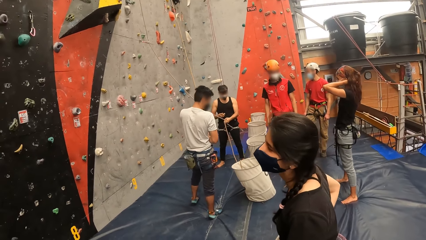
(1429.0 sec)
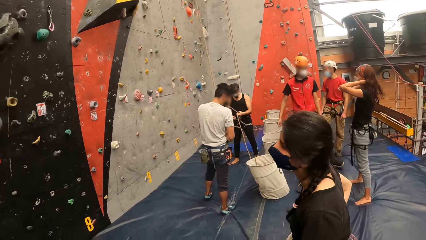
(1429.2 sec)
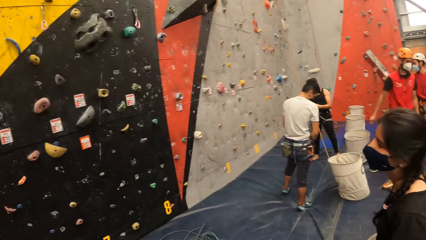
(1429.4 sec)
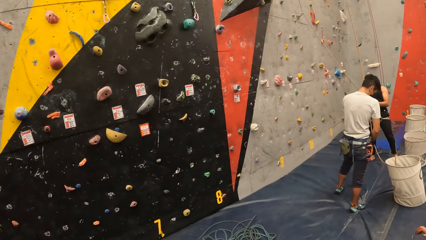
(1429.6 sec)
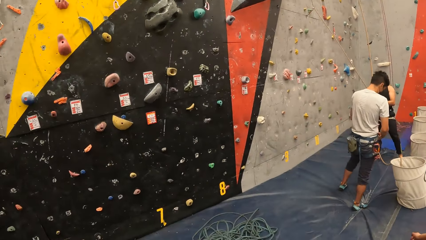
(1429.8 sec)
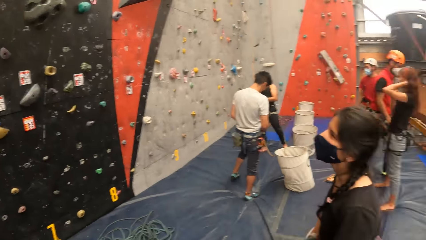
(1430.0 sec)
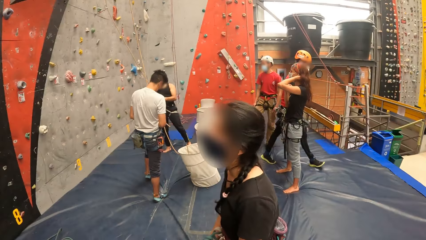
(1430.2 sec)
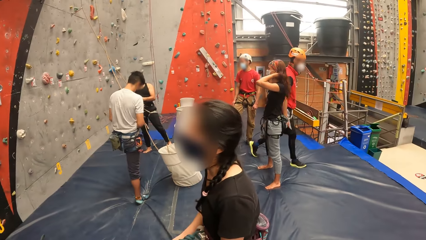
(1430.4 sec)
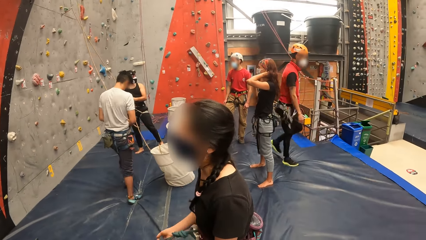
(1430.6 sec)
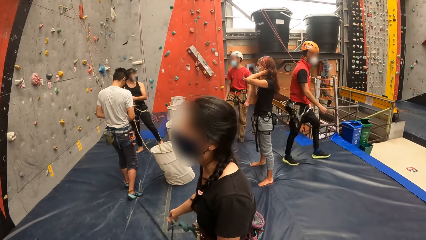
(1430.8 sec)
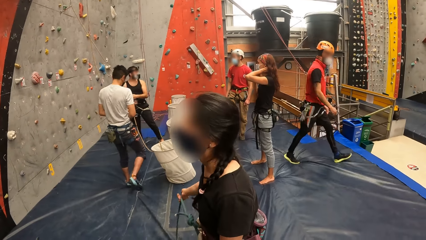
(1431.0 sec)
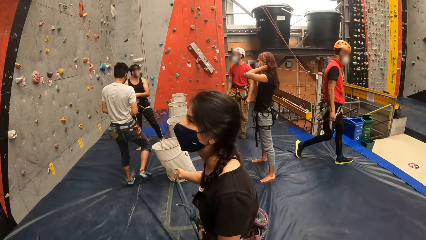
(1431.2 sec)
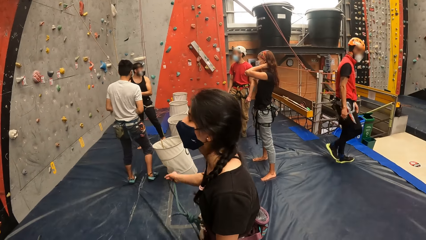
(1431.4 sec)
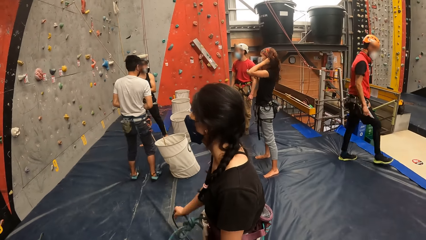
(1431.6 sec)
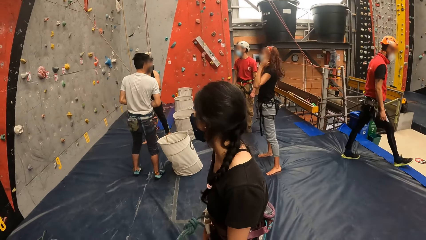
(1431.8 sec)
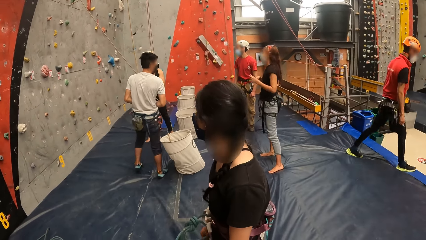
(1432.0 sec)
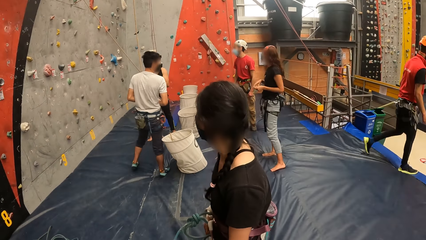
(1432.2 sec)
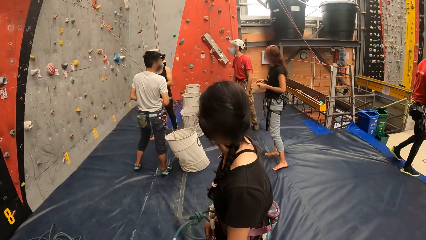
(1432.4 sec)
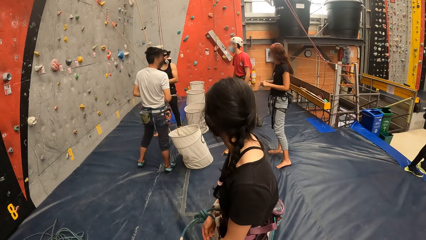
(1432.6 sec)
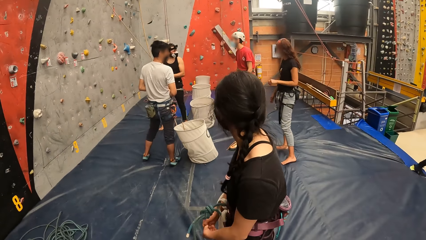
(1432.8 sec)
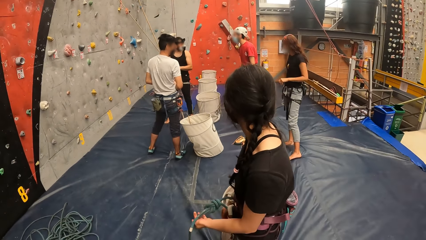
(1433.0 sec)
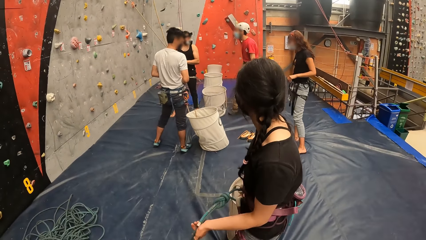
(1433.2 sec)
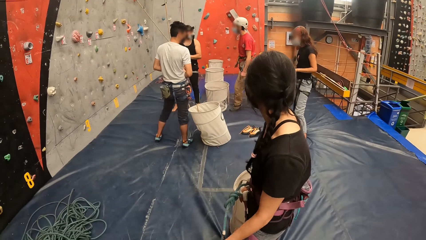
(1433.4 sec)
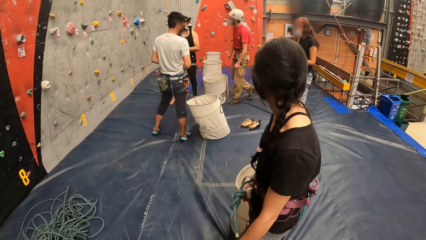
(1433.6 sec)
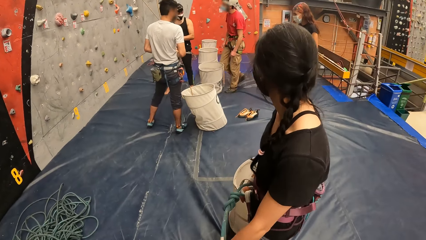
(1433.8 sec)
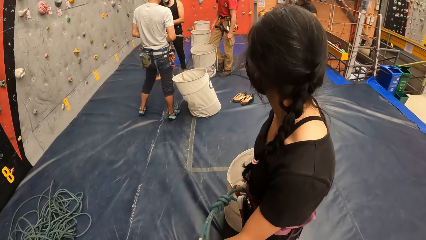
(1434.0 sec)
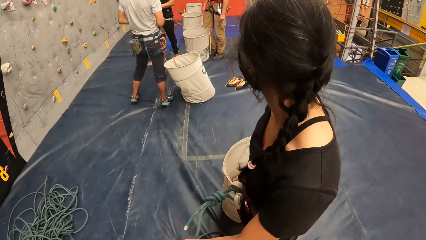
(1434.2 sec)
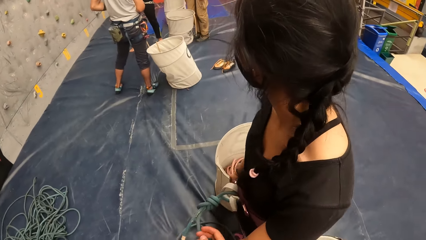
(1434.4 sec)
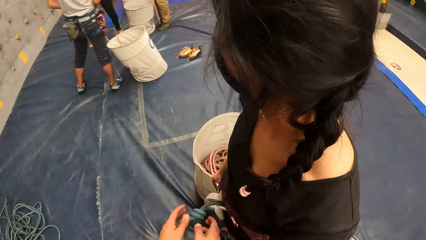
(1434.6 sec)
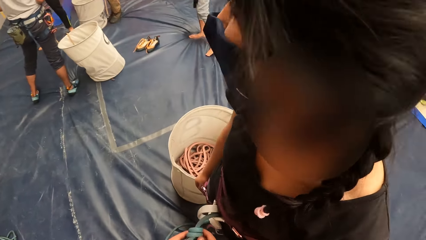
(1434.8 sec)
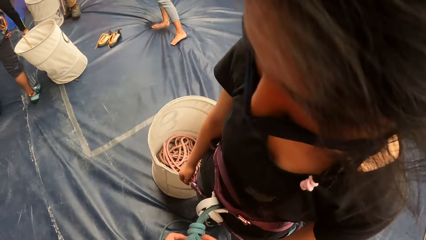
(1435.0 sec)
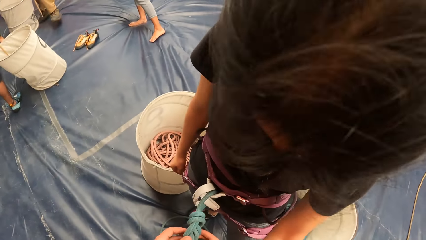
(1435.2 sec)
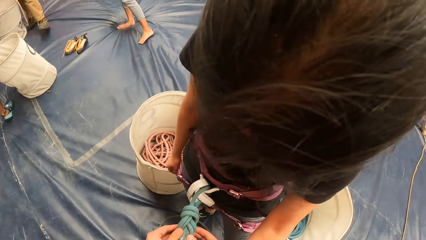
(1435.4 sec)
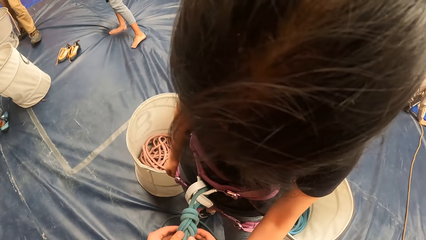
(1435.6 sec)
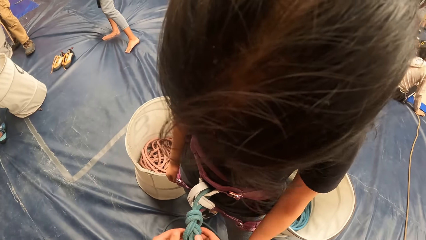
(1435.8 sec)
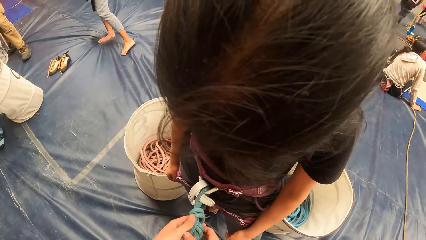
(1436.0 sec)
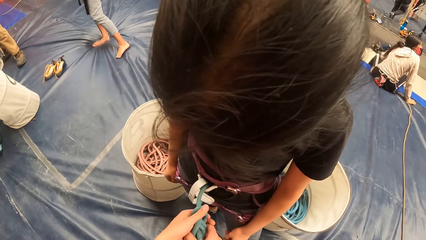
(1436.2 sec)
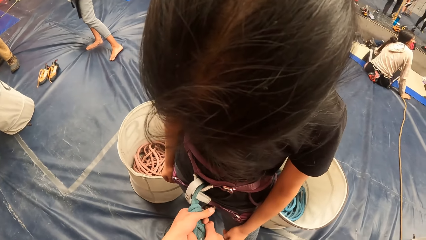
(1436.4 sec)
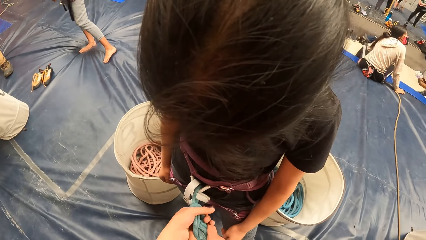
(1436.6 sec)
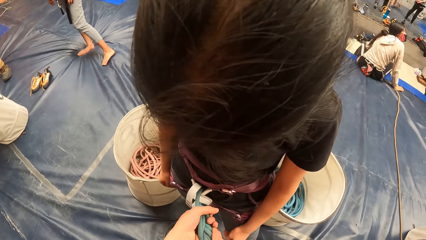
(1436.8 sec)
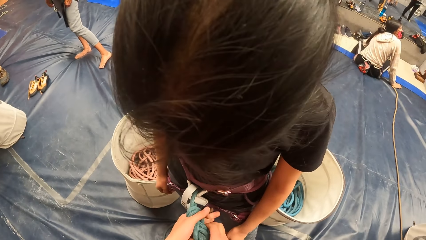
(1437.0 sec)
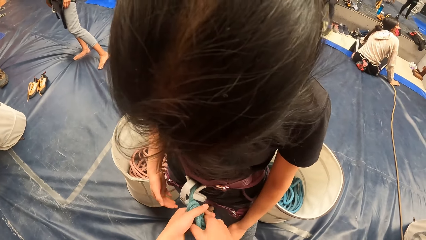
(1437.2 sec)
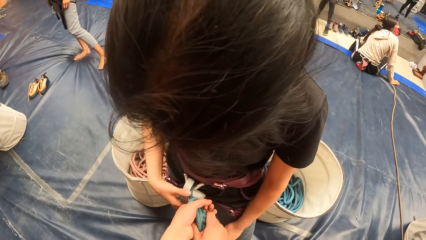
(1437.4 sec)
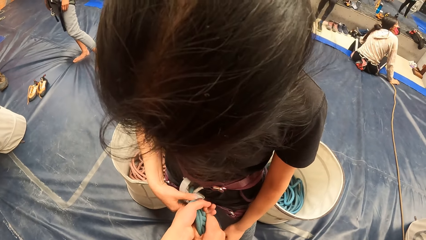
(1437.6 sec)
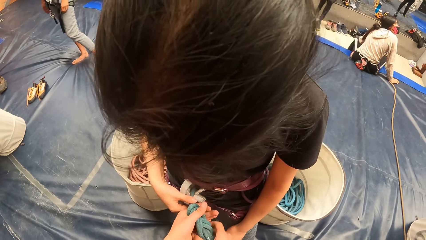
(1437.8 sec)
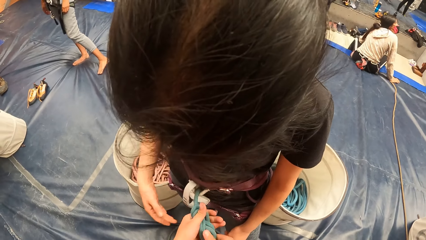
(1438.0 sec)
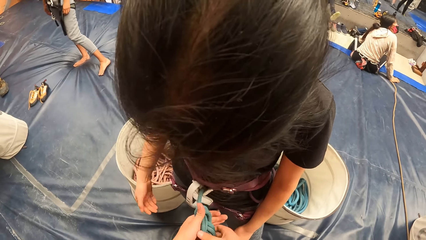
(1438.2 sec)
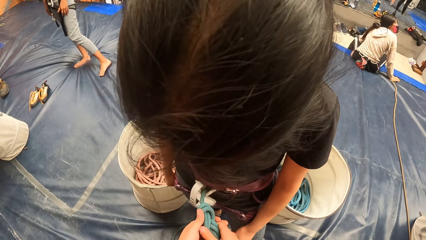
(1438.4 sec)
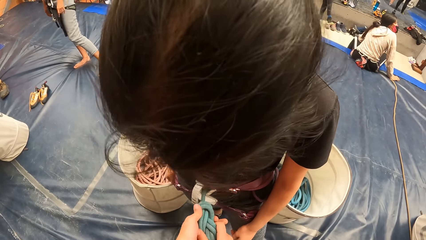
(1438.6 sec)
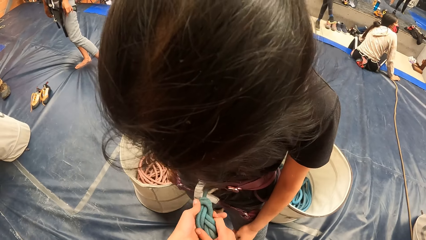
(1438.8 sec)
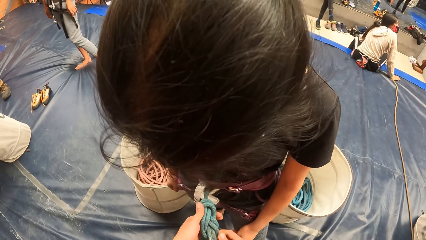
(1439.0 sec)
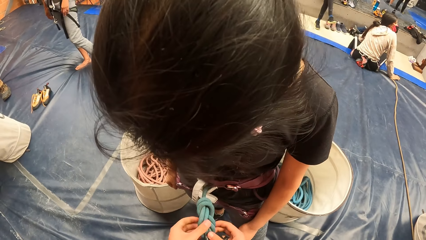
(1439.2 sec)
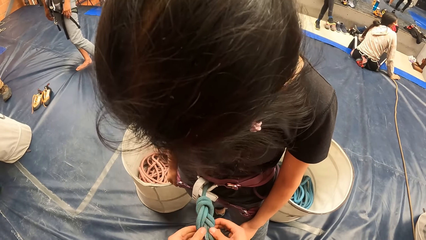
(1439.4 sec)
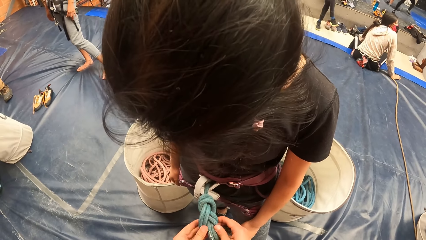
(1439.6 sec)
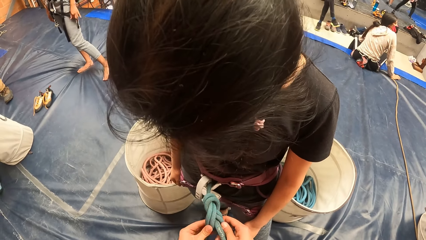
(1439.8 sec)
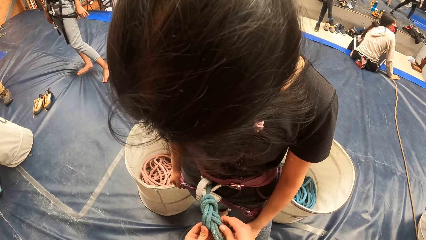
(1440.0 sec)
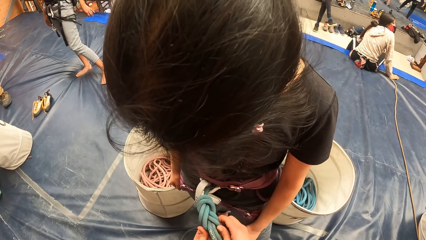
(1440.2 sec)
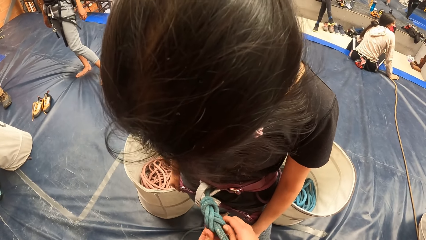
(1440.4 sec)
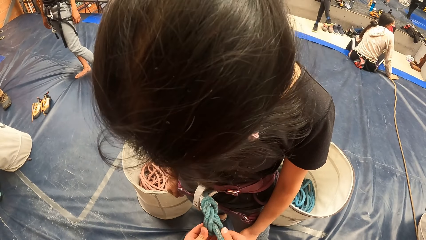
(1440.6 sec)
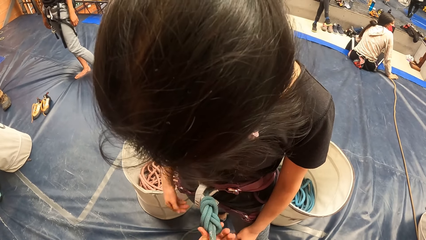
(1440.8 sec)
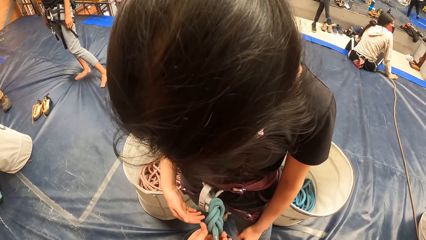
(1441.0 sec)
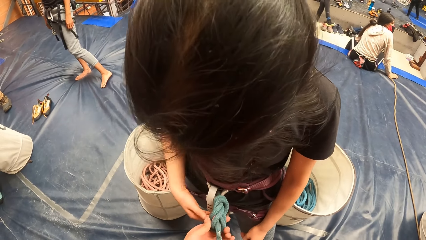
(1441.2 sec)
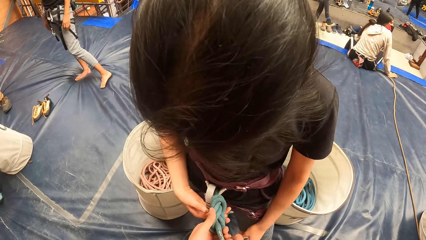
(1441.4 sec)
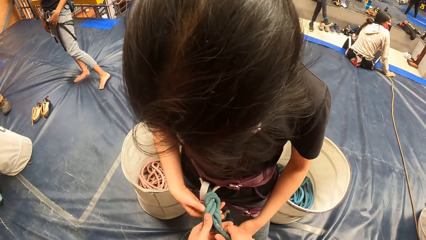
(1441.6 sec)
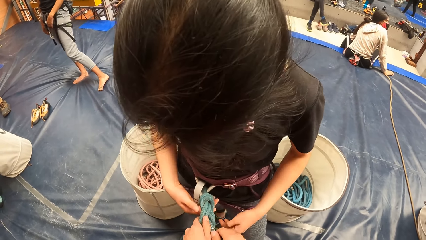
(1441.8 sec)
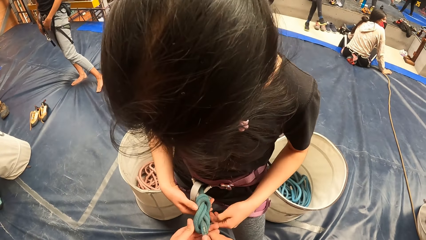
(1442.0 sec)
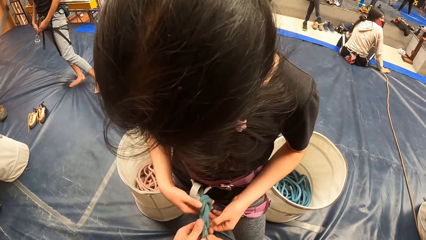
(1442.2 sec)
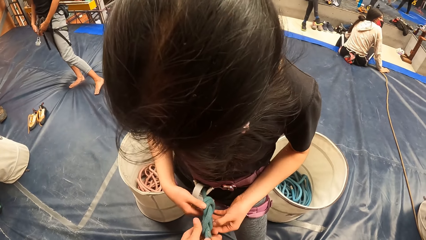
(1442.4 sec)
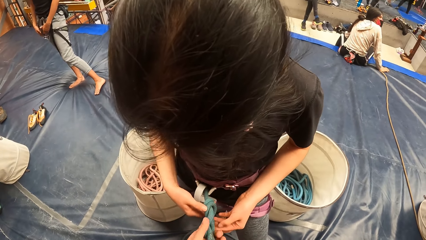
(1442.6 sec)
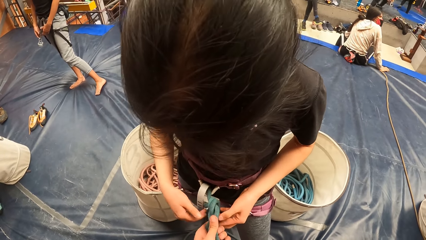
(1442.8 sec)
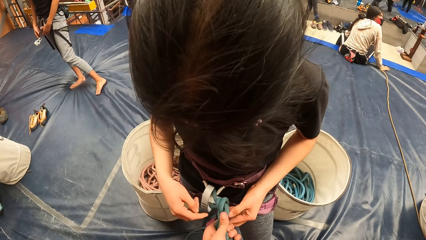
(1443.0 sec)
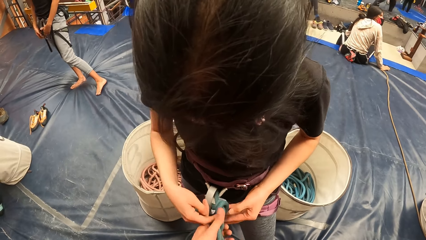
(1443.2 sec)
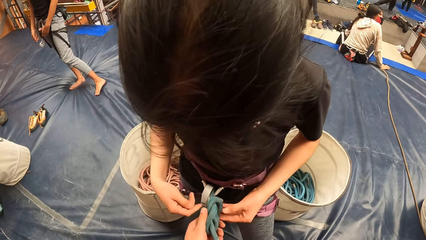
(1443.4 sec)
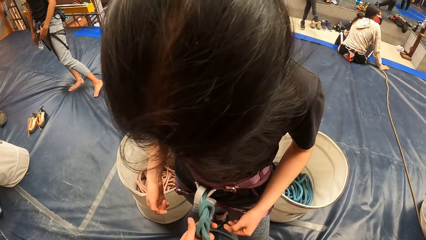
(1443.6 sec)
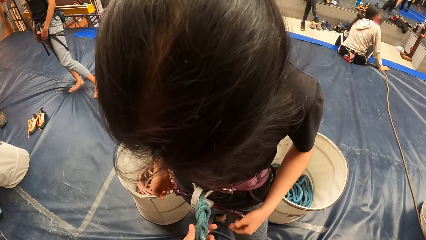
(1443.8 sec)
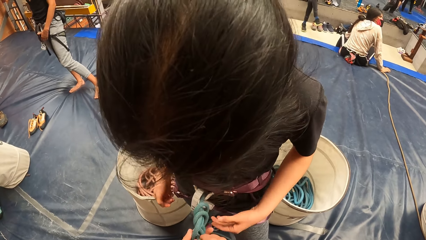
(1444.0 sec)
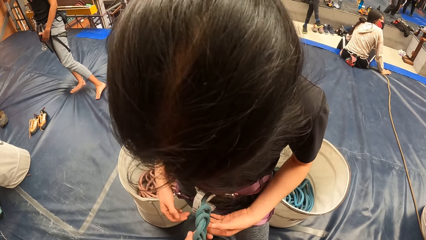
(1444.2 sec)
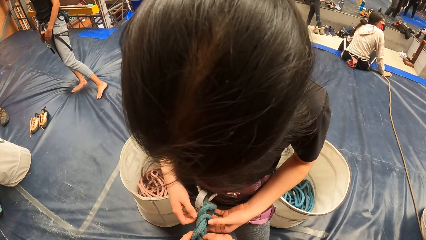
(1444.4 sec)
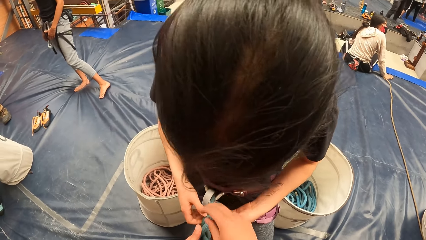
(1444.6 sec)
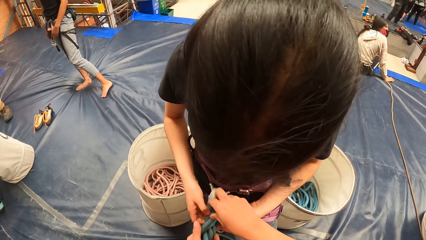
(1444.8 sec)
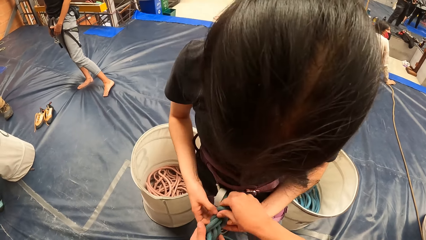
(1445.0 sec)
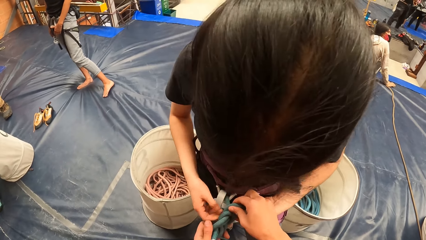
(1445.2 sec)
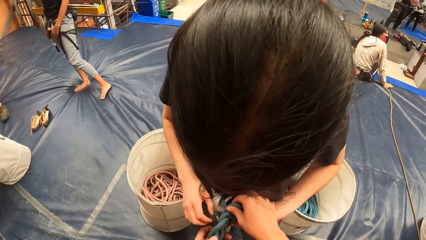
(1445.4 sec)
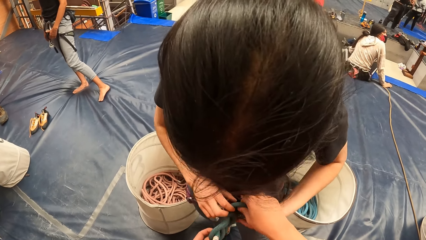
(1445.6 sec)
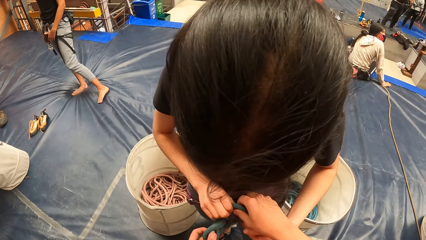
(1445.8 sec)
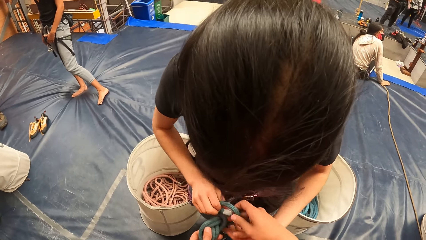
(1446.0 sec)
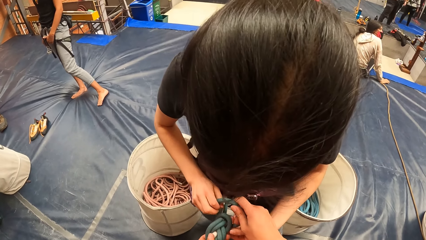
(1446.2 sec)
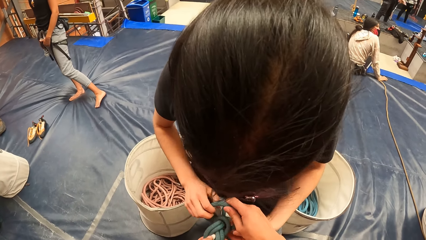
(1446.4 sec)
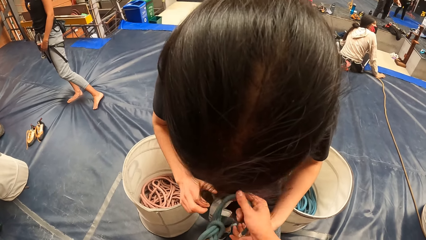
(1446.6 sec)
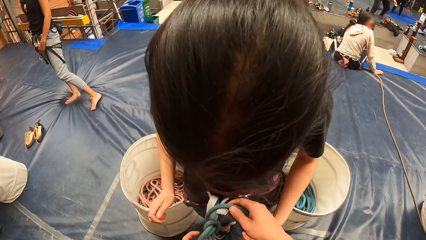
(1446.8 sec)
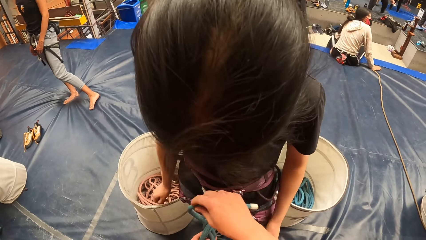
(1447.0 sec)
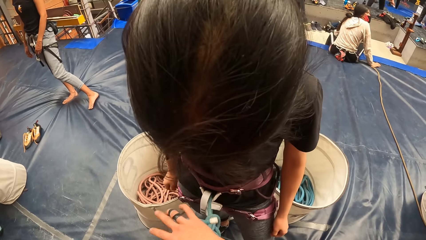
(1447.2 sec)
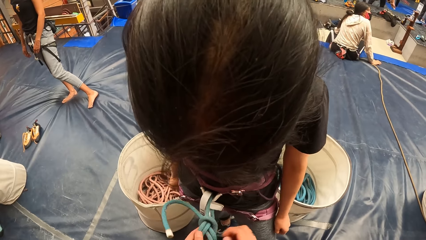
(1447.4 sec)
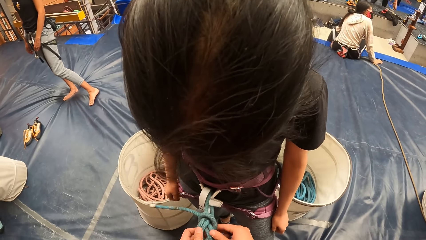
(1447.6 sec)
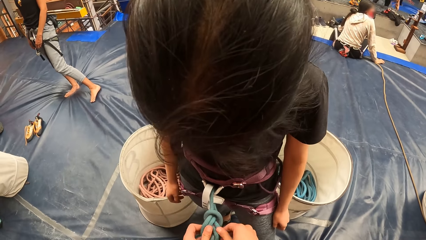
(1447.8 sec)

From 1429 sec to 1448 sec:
The camera wearer looks at the bouldering wall. A woman moves the bouldering rope. The woman holds the rope. The camera wearer tightens the bouldering rope for the woman. The woman touches the bouldering rope and ties the bouldering rope.
